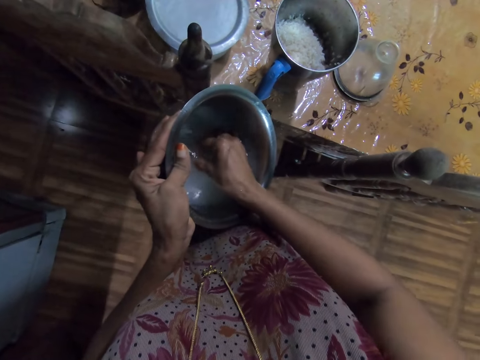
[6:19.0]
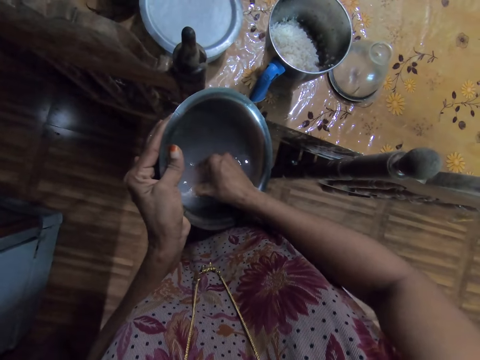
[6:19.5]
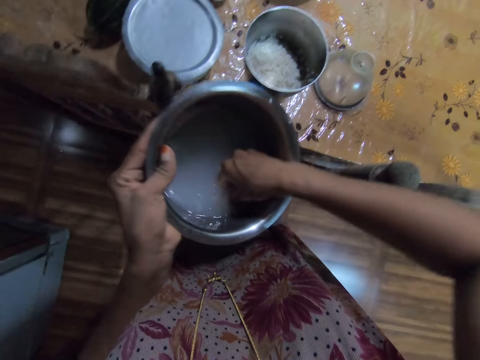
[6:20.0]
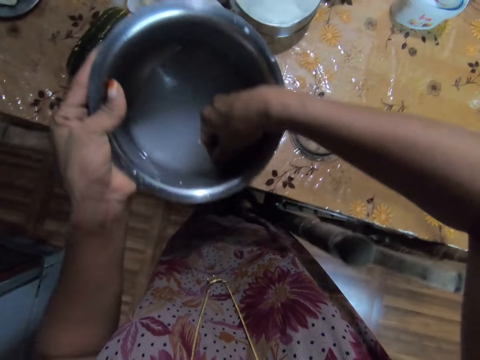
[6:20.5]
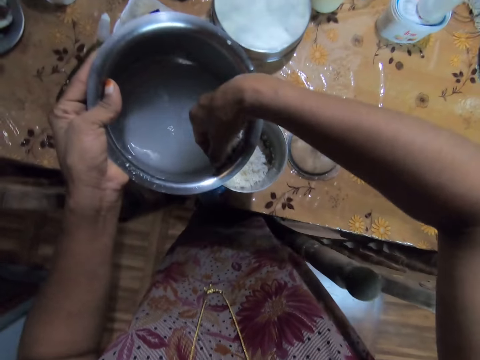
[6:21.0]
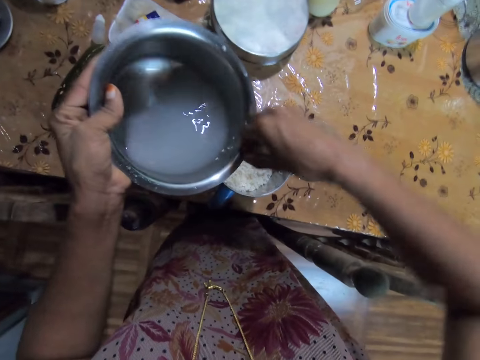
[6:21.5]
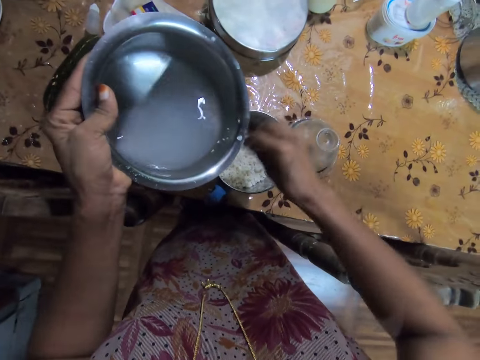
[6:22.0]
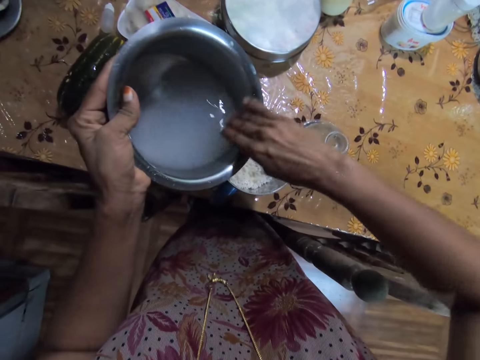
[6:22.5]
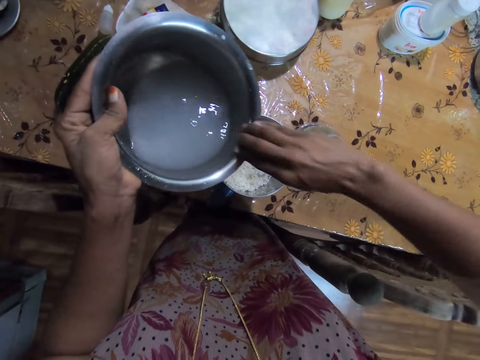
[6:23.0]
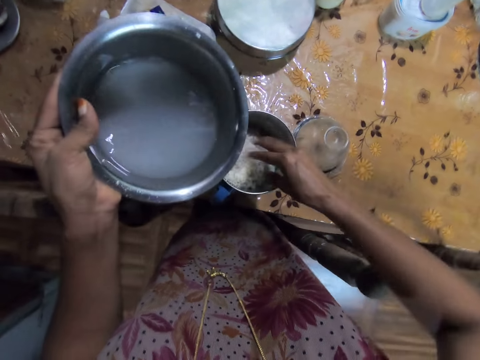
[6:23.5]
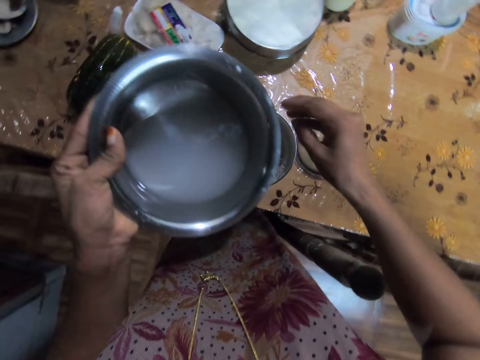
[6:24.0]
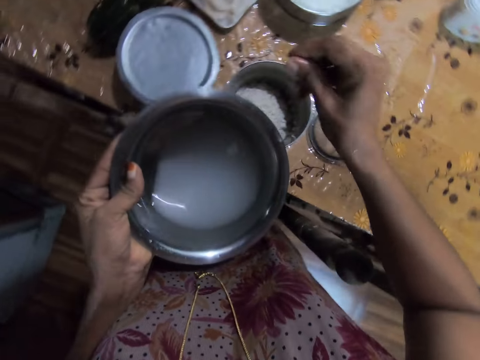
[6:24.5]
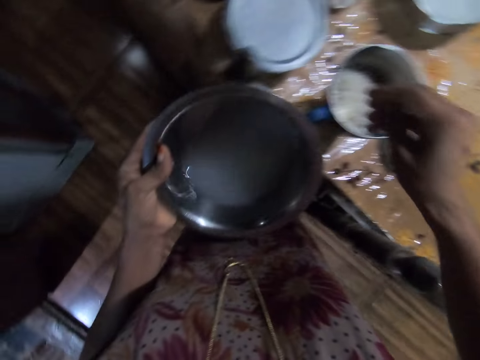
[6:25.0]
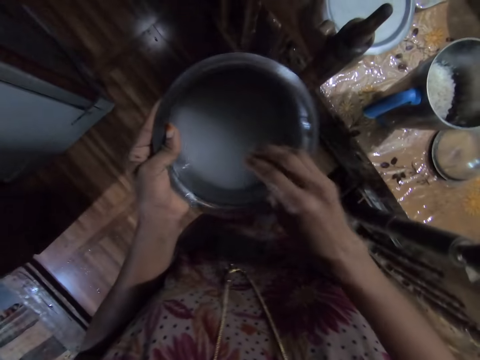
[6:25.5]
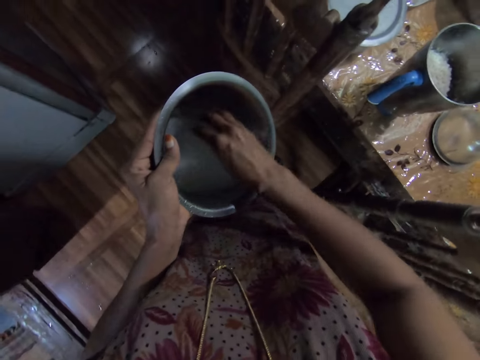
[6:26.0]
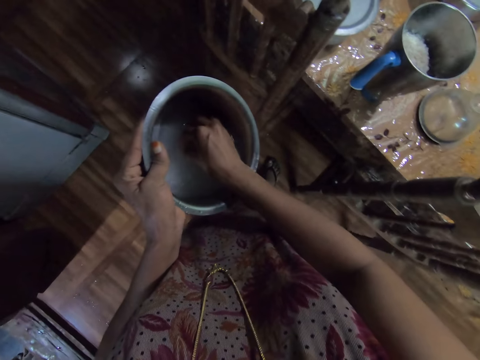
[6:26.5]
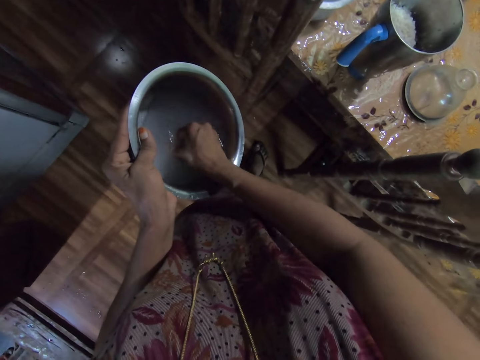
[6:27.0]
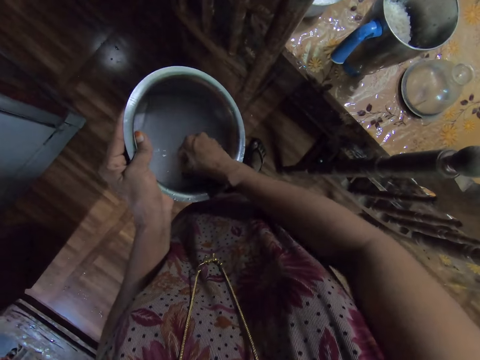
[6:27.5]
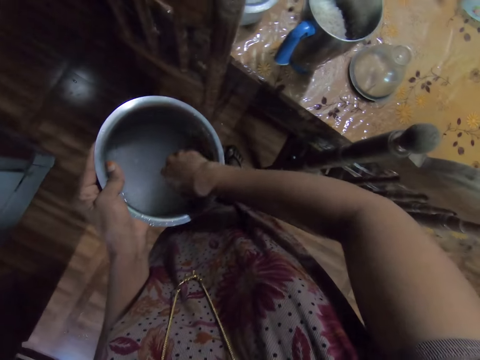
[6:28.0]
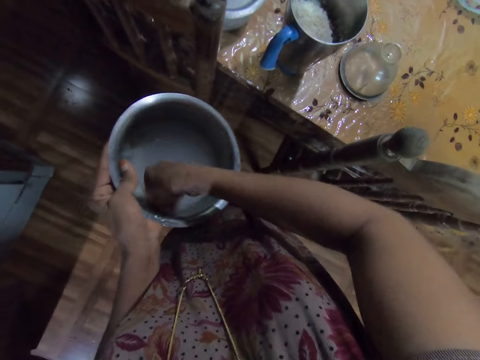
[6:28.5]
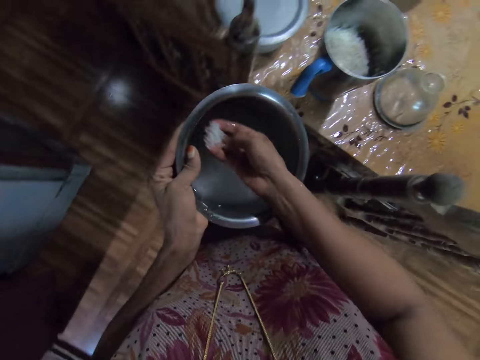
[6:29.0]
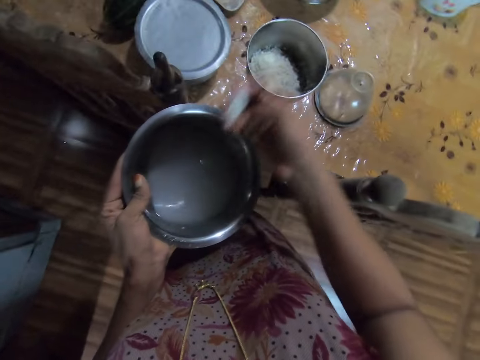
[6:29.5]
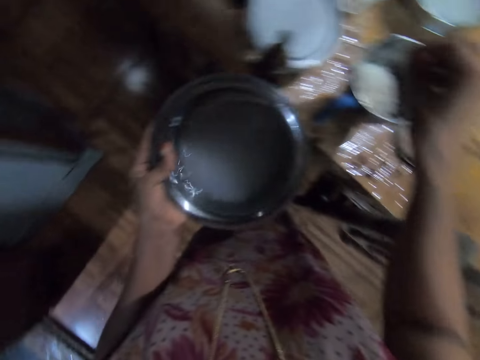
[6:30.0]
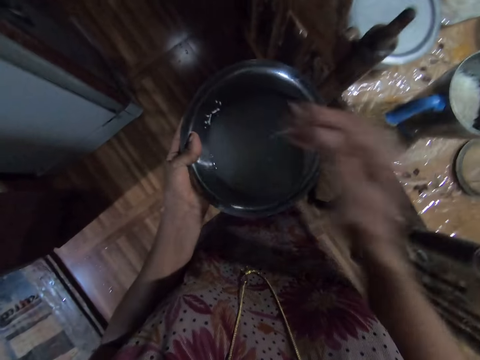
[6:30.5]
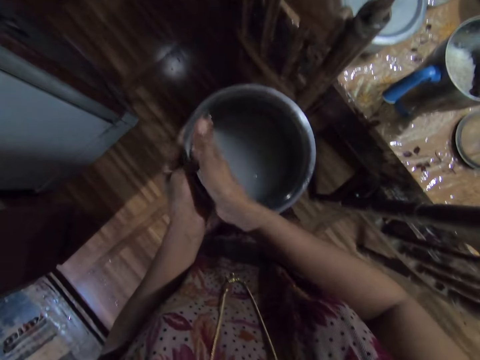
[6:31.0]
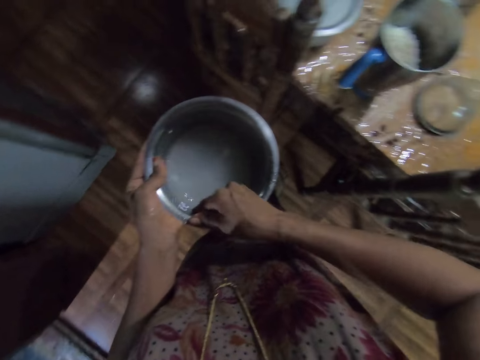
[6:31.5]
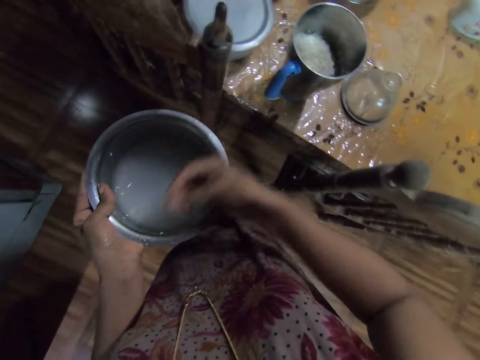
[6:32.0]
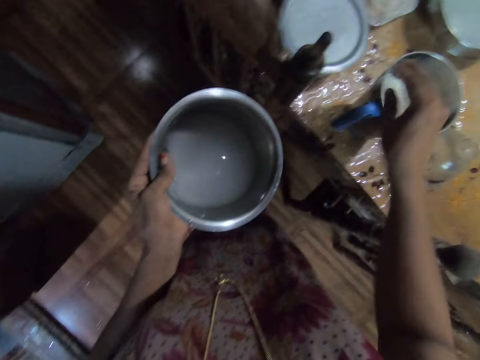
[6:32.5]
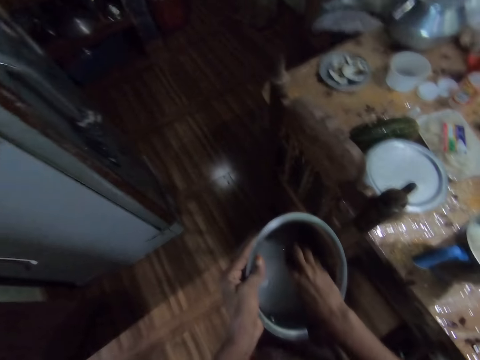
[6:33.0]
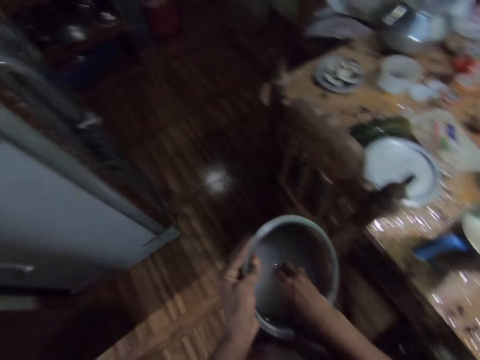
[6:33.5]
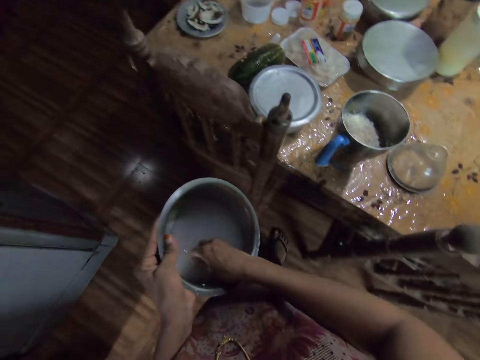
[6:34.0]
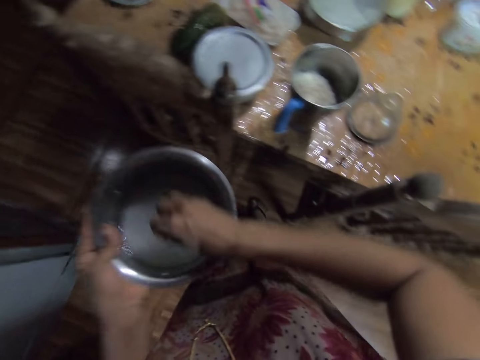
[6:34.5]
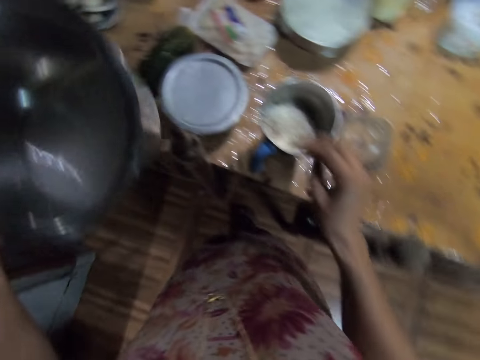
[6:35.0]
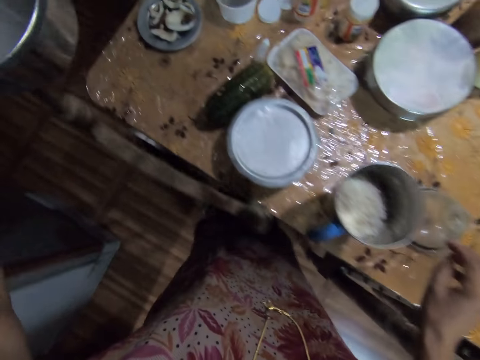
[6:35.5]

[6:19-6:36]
The camera wearer scoops the rice from the bowl. She puts the rice inside the blender cup. She scoops the rice from the bowl. She puts the rice inside the blender cup. She scoops the rice from the bowl. She puts the rice inside the blender cup. She scoops the rice from the bowl. She puts the rice inside the blender cup. She moves her hand inside the bowl of water.

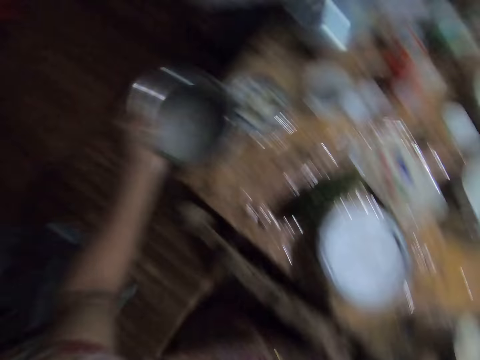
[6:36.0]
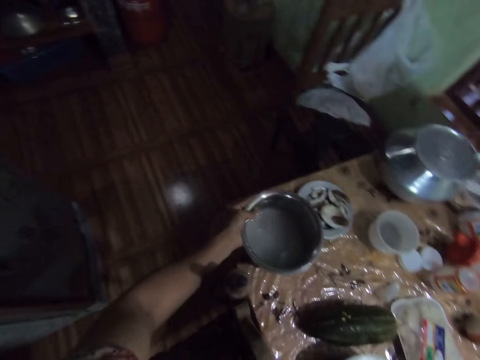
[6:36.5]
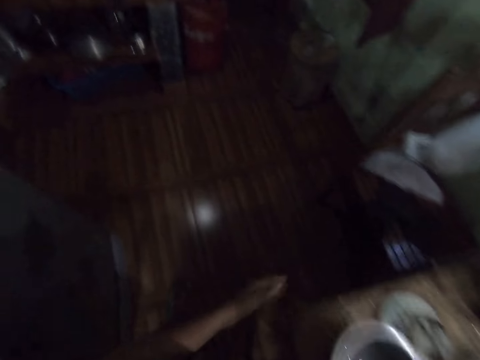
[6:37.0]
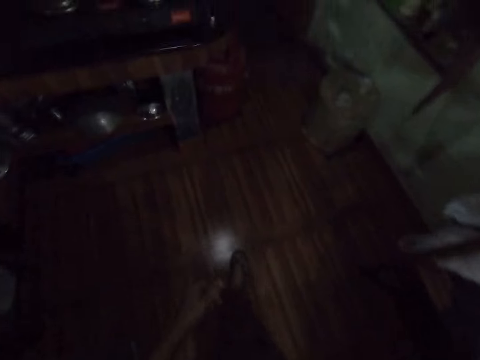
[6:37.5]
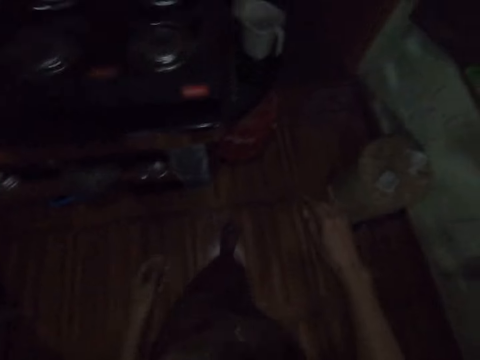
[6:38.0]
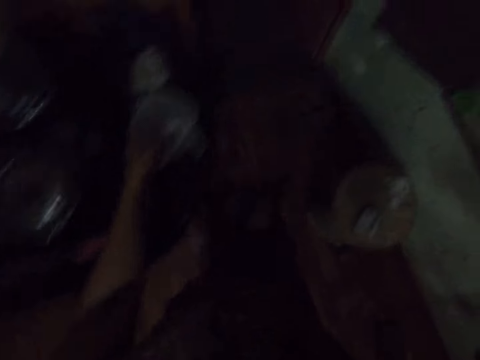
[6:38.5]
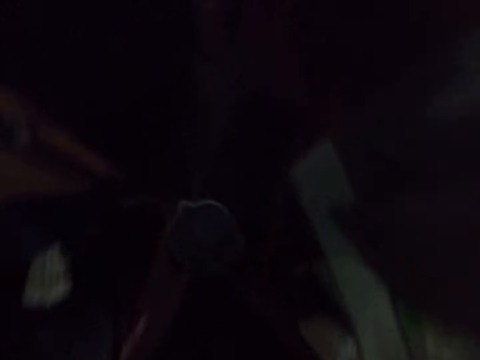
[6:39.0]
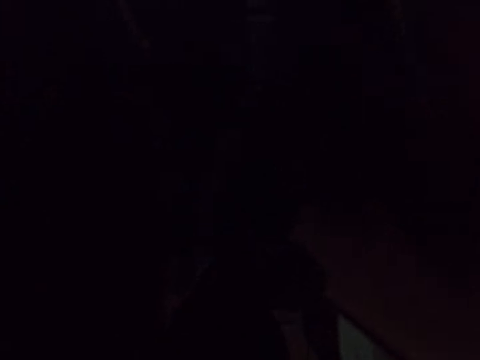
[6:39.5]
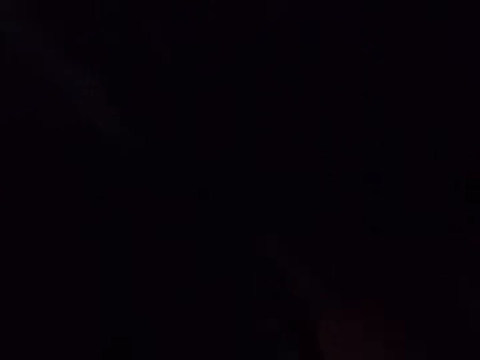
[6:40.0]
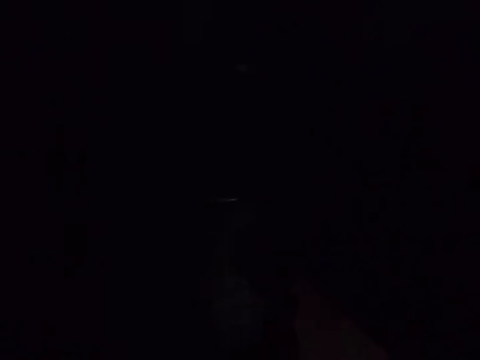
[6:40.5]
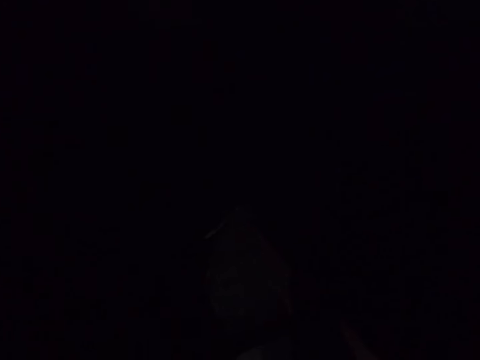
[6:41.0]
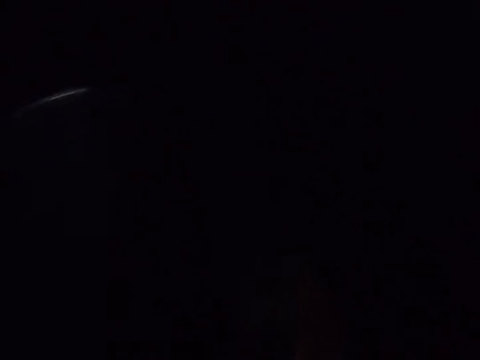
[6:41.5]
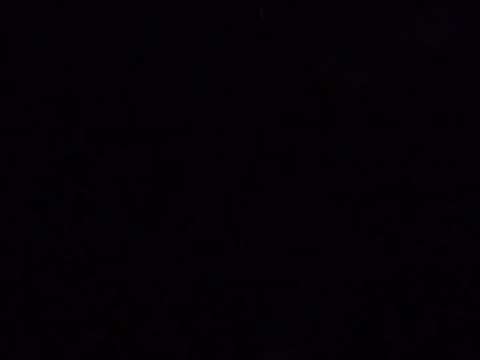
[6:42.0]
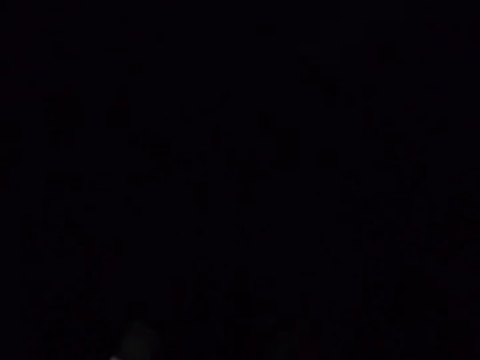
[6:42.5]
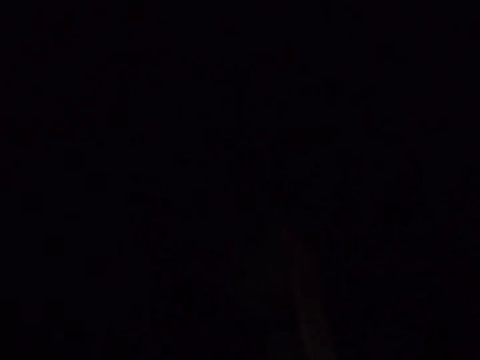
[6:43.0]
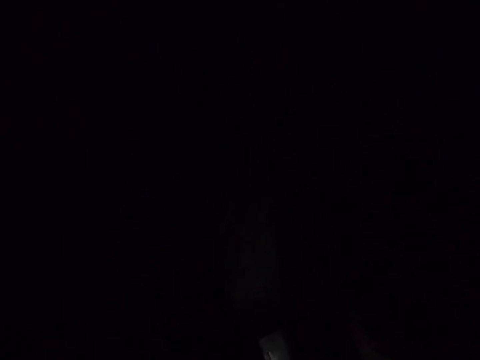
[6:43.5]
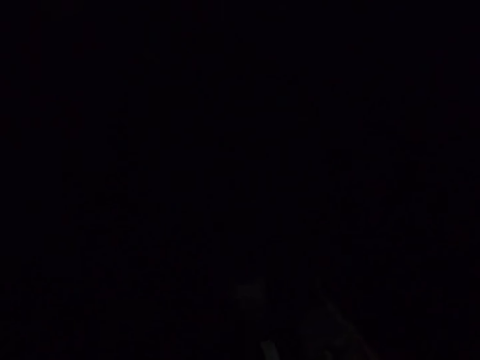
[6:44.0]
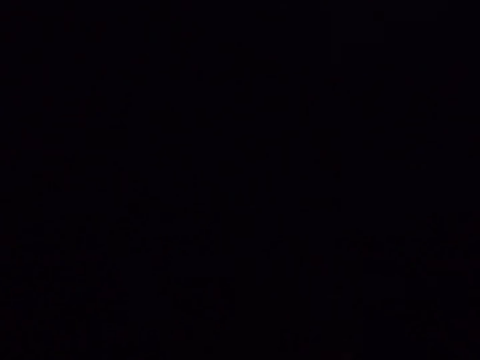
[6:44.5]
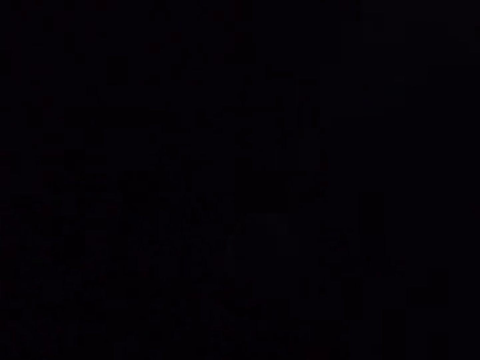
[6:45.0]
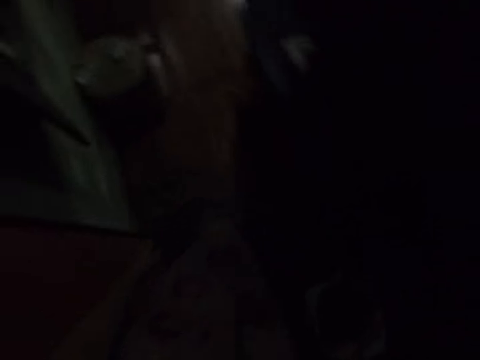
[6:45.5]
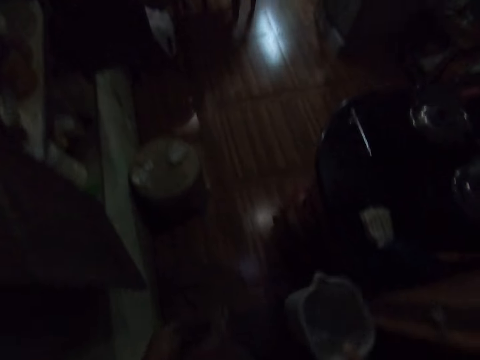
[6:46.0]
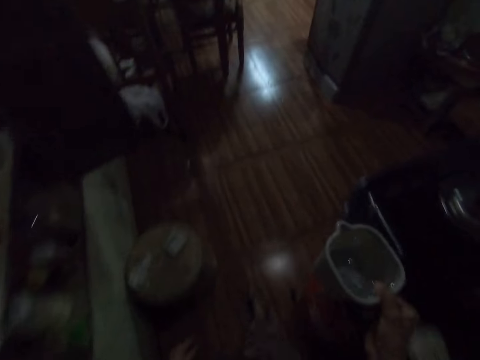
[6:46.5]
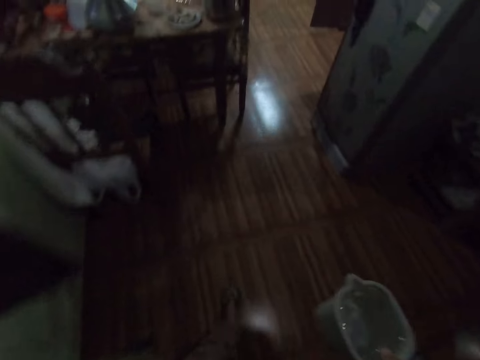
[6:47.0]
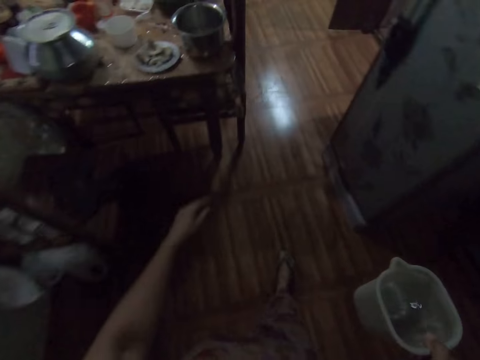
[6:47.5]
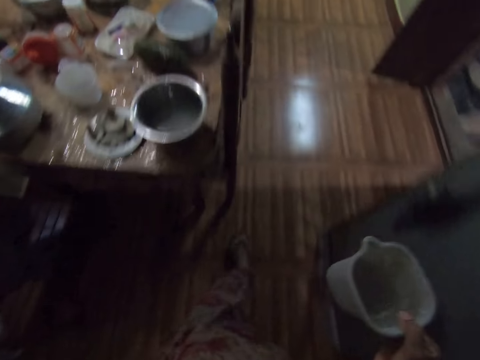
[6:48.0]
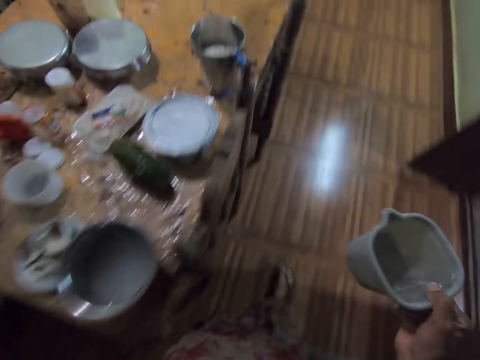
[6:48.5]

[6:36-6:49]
The camera wearer places the bowl of water on the table with her left hand. She walks around the kitchen. She picks up a jug from the top of the kitchen cabinet with her left hand. She walks around the kitchen. She opens the cooking pot lid. She fetches water from the cooking pot. She closes the cooking pot with the lid. She looks around the kitchen. She walks around the kitchen.
